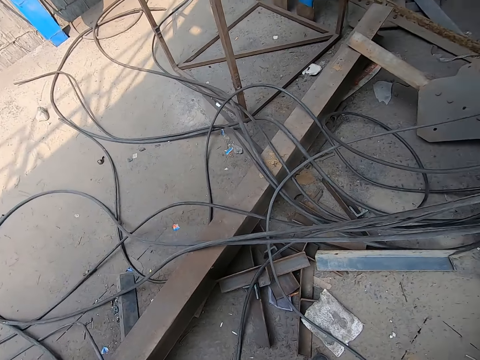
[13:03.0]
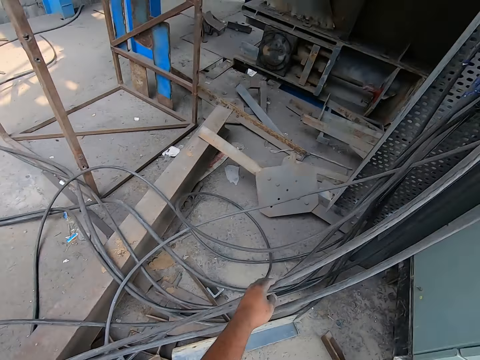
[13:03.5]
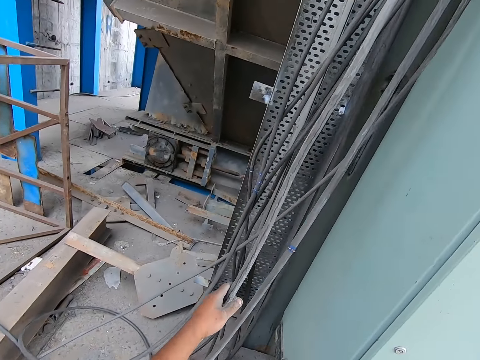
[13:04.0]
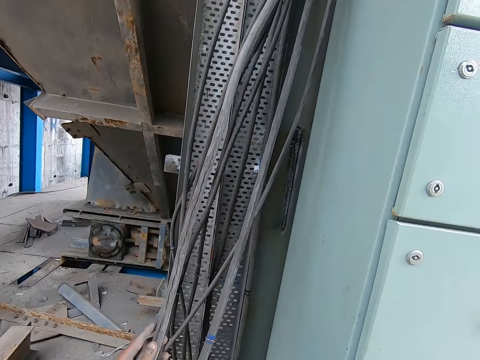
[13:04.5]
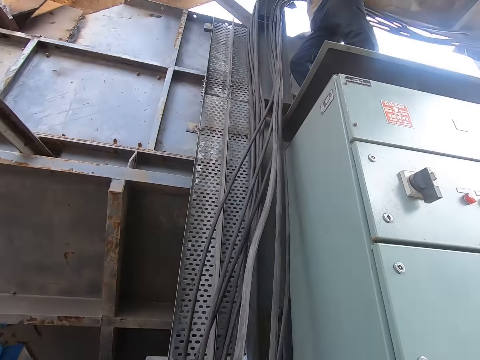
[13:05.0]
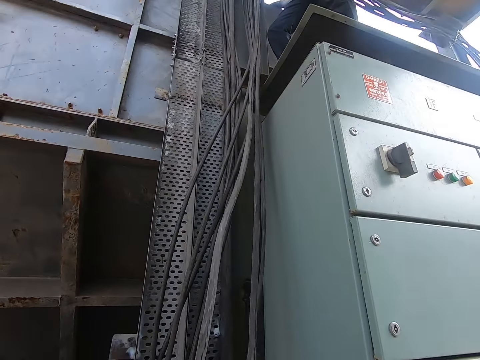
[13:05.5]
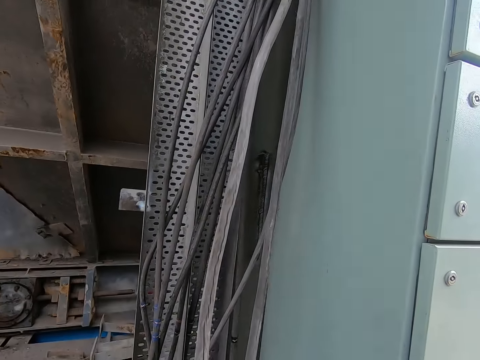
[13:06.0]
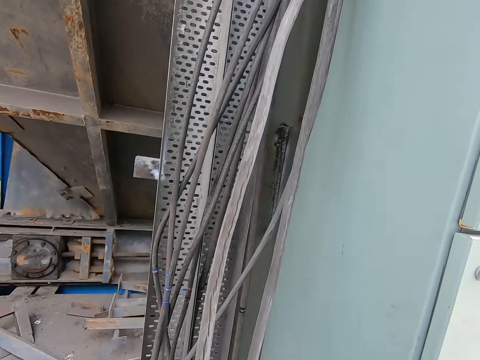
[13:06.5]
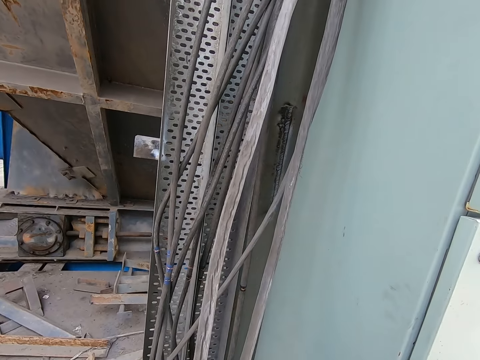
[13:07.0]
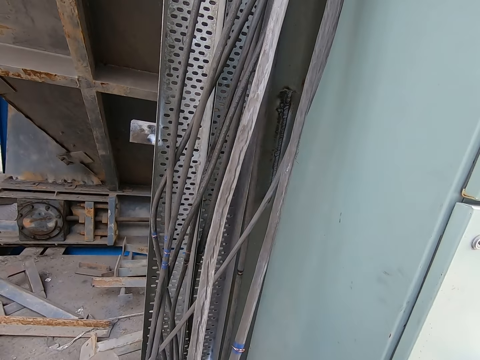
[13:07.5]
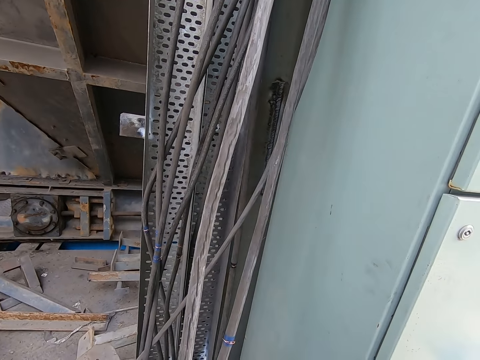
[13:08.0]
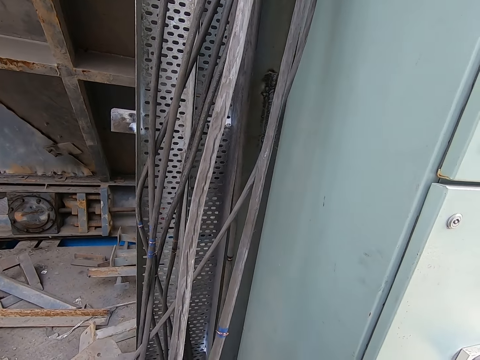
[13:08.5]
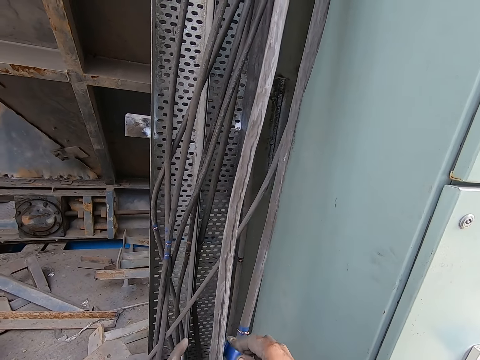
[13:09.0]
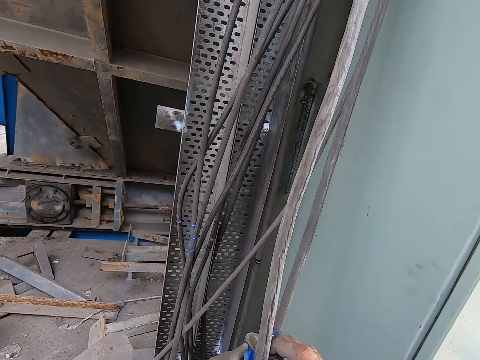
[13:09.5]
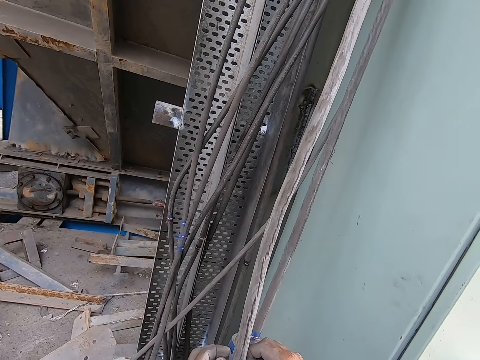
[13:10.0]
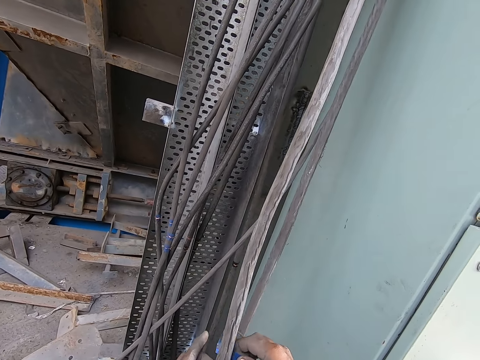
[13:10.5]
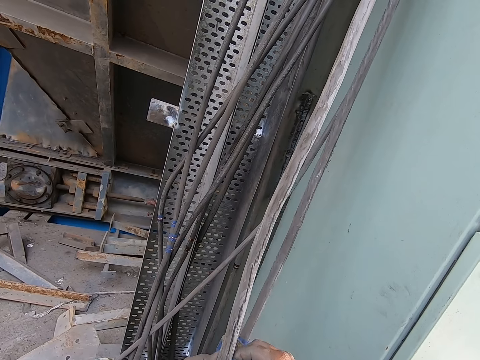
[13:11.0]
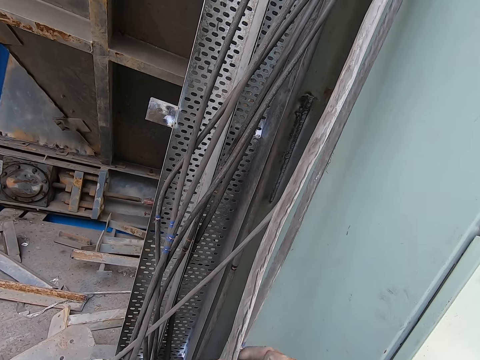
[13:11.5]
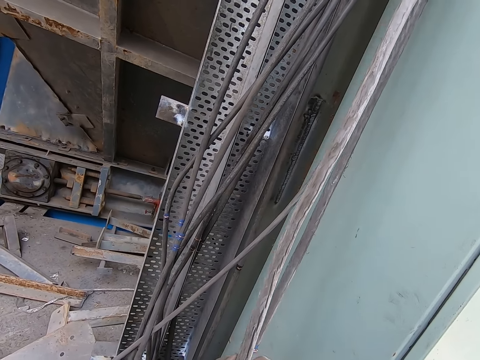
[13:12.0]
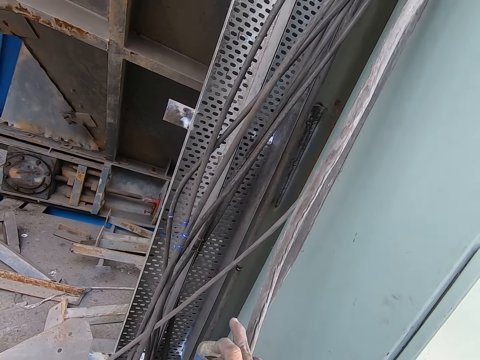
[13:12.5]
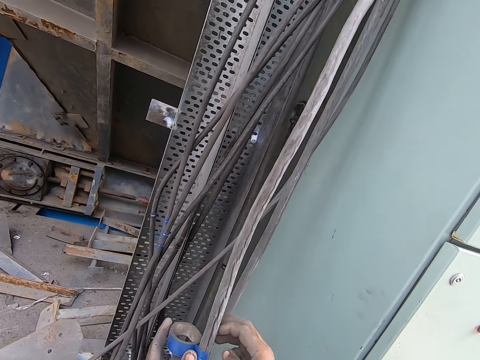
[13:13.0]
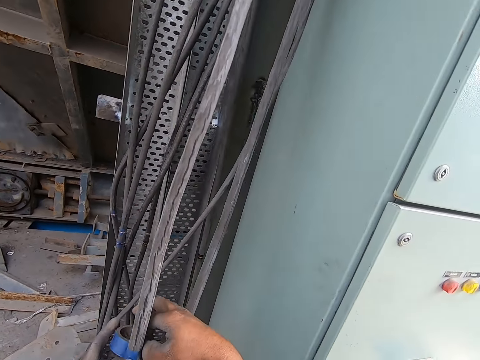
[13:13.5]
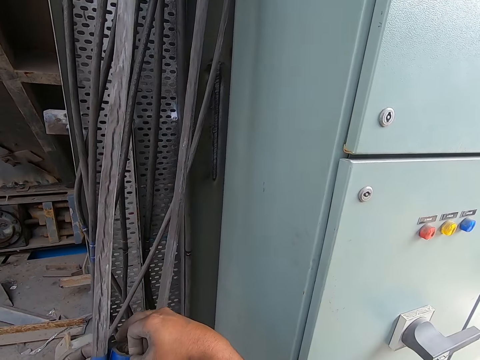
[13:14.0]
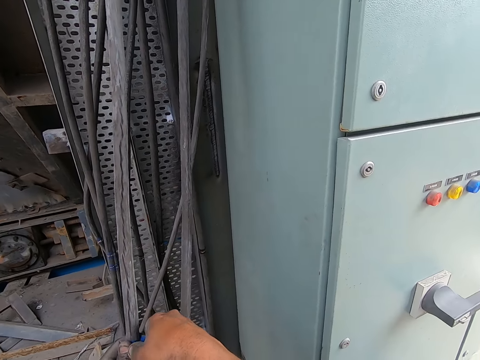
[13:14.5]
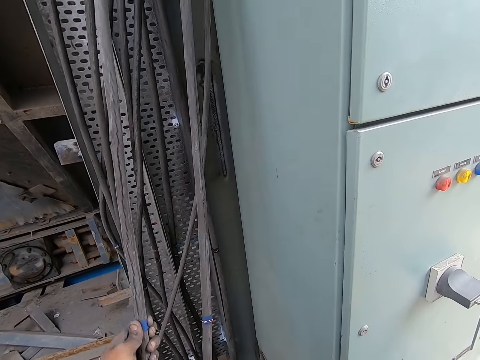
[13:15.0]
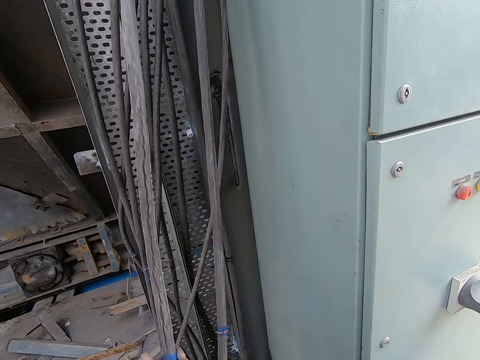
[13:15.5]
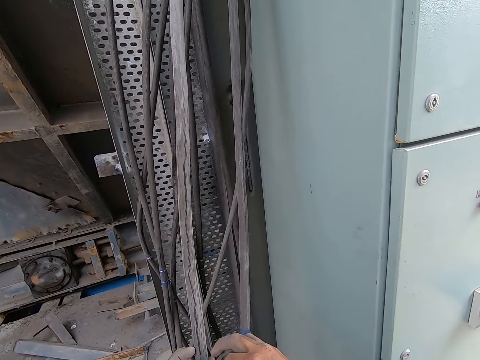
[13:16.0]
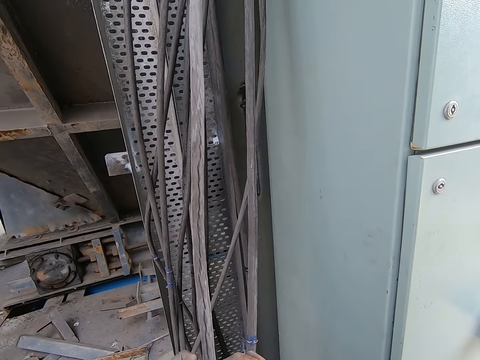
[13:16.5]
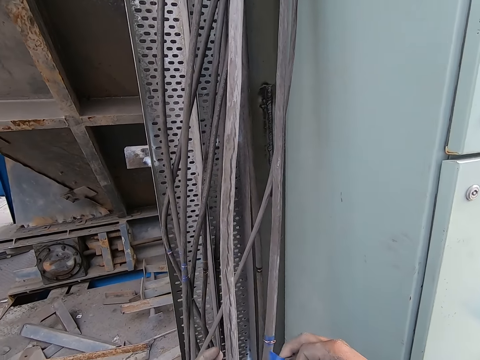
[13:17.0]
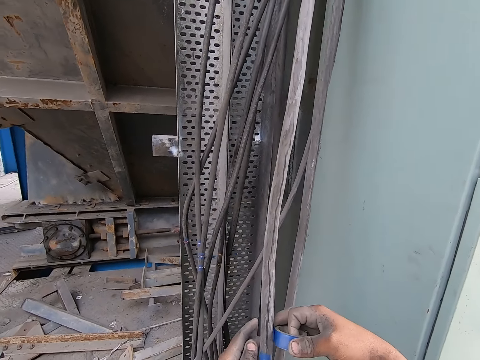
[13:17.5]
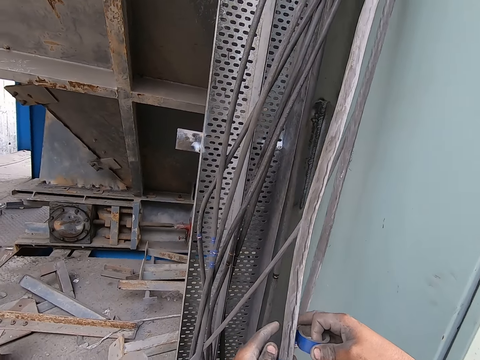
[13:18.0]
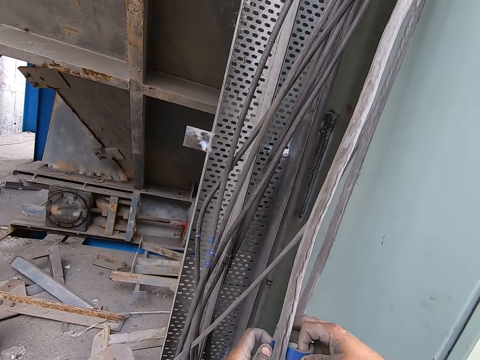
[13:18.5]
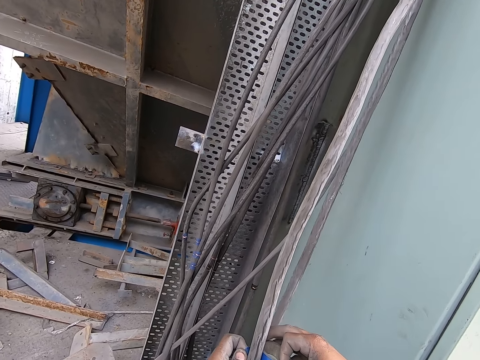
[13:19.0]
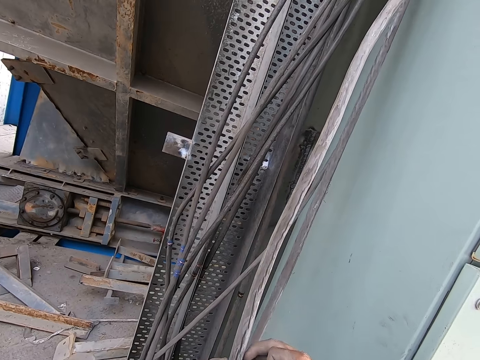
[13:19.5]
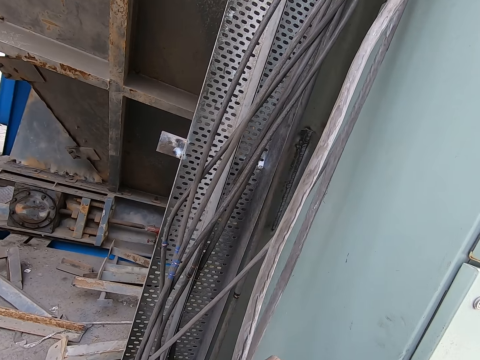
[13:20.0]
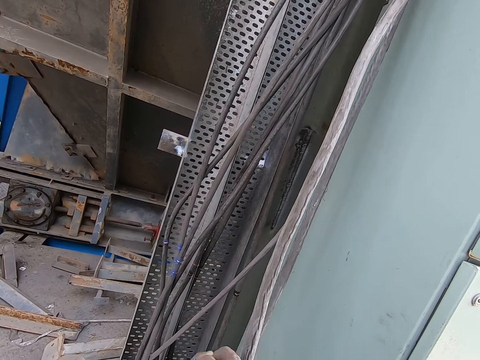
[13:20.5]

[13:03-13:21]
The camera wearer holds the hose with his left hand. He holds the duct tape with his right hand. He tapes the hose with the duct tape in his right hand. He pulls the sellotape. He cuts the duct tape with his right hand. He touches the cable. He tapes the hose with the duct tape in his right hand.

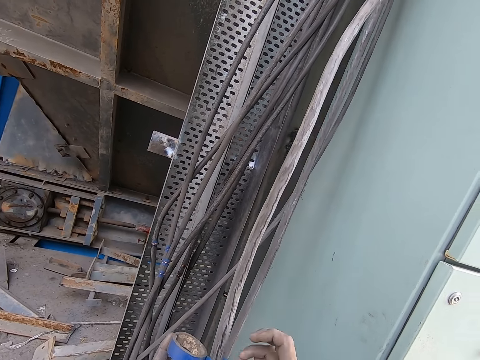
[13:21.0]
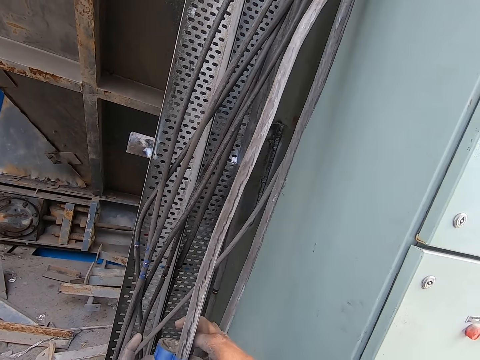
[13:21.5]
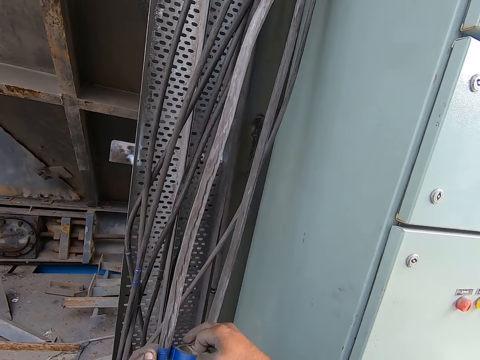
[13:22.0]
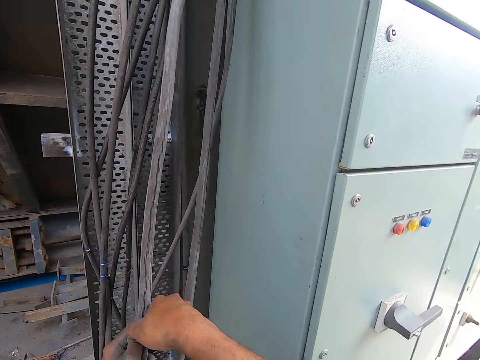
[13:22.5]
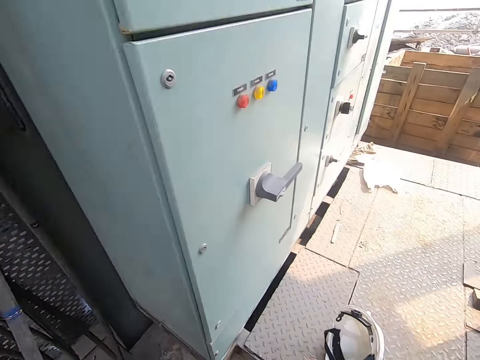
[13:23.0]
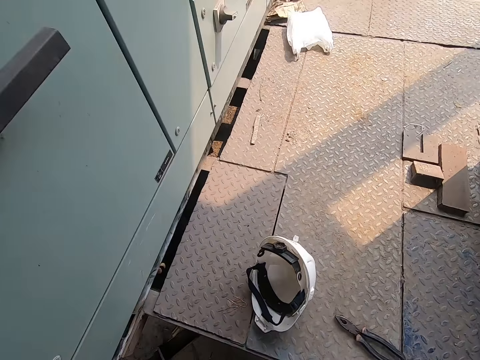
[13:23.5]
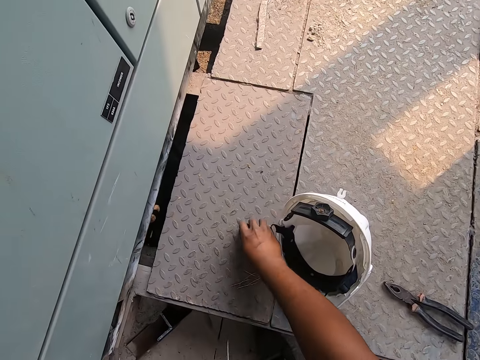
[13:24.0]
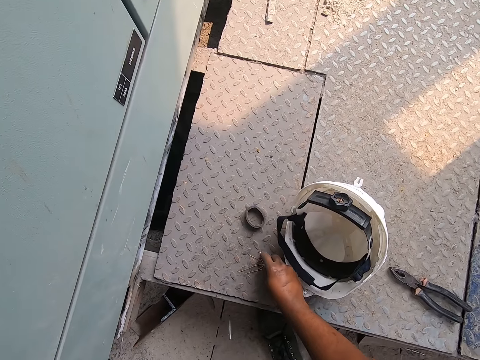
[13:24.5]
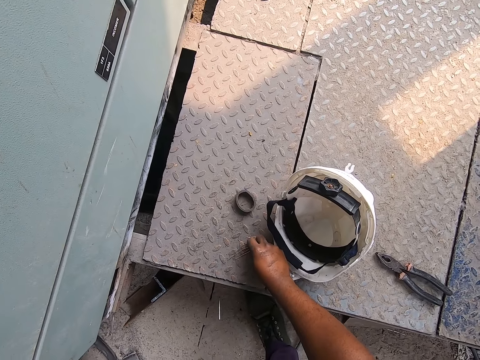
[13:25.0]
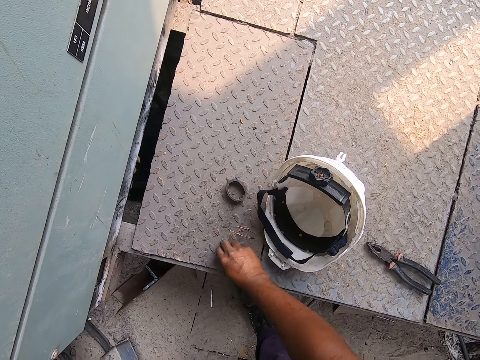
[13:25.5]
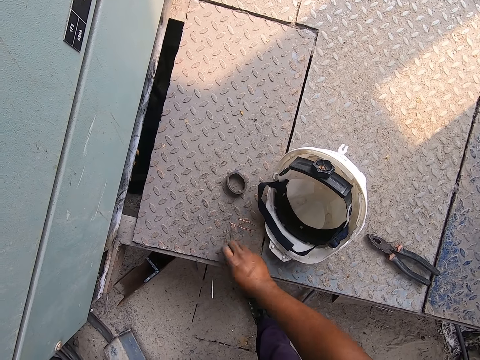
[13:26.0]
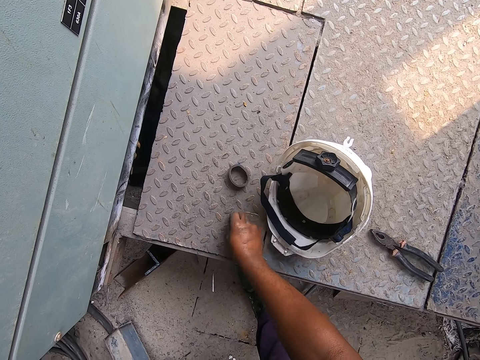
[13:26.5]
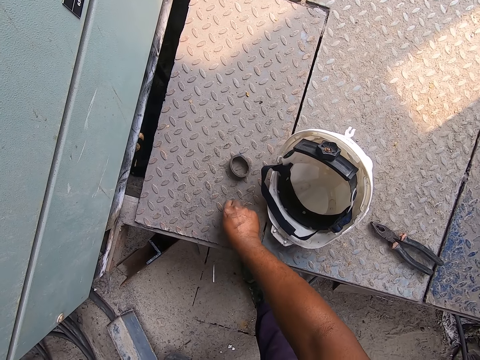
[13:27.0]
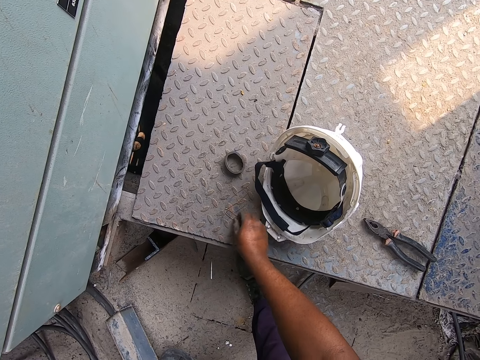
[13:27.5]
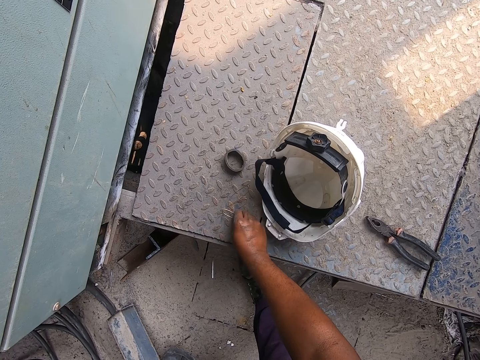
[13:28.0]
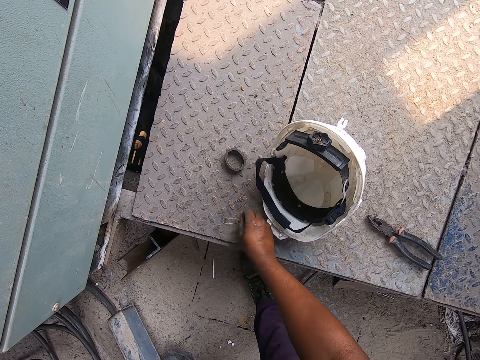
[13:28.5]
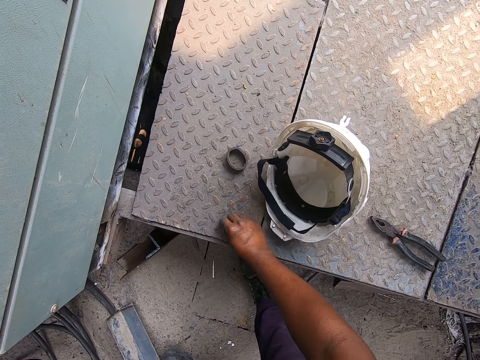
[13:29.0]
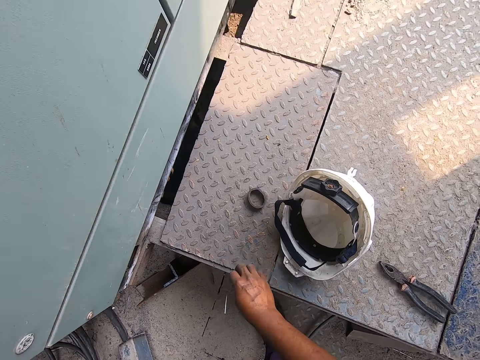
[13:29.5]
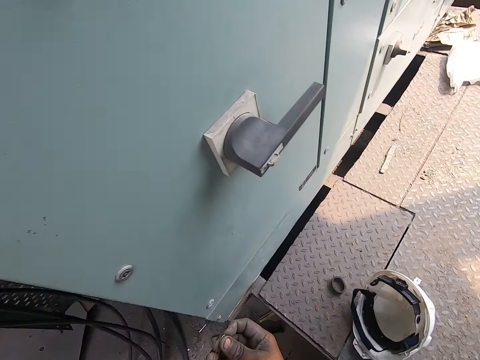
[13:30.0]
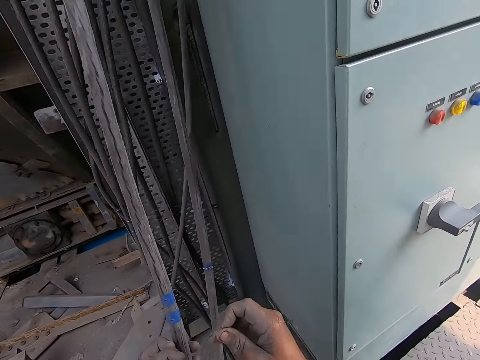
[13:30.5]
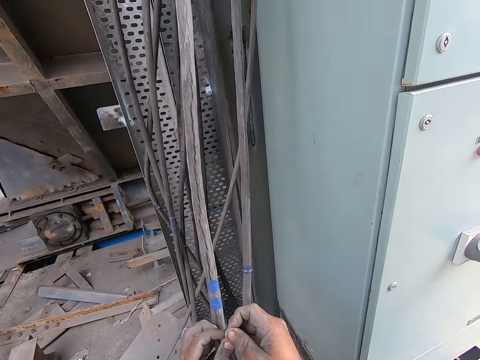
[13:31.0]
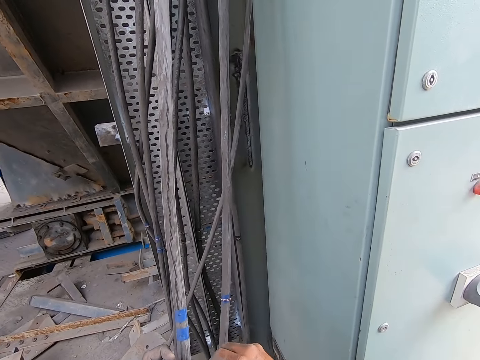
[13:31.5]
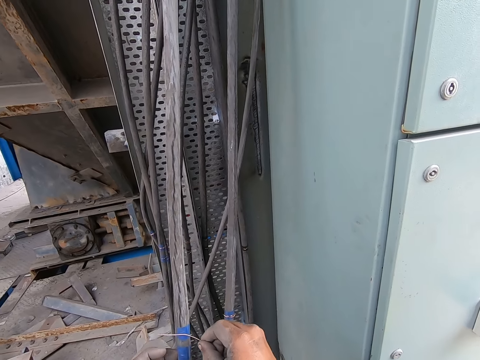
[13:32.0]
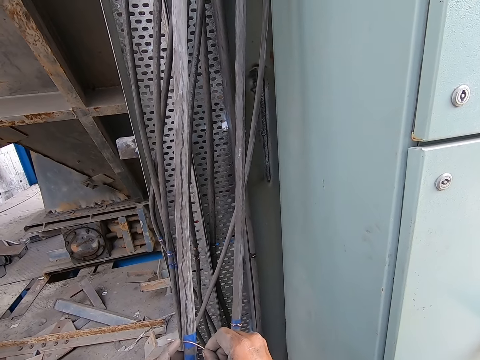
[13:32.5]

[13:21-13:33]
The camera wearer cuts the duct tape with his right hand. He drops the duct tape on the metal platform with his right hand. He picks up a copper wire or cable tie from the metal platform with his right hand. He adjusts the cable tie in the hand. He holds the copper wire with both hands. He ties the cable with the cable tie.
